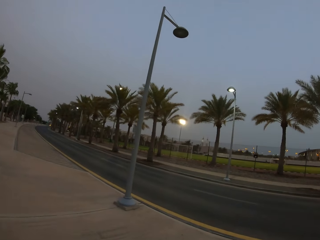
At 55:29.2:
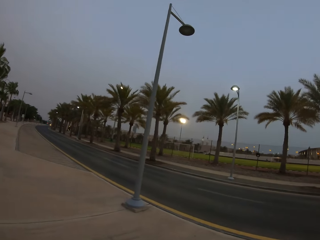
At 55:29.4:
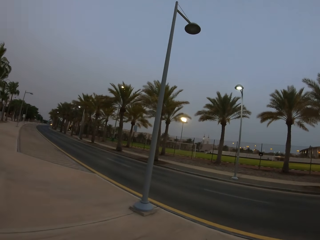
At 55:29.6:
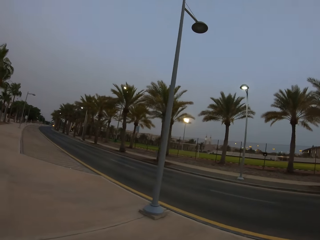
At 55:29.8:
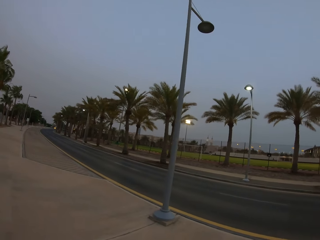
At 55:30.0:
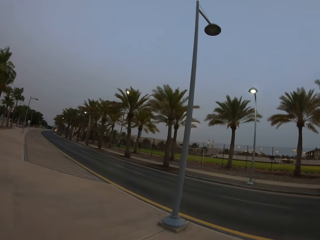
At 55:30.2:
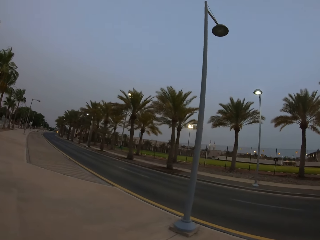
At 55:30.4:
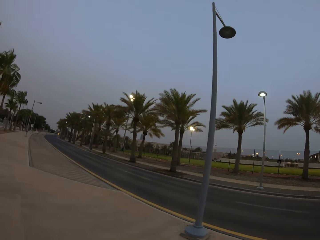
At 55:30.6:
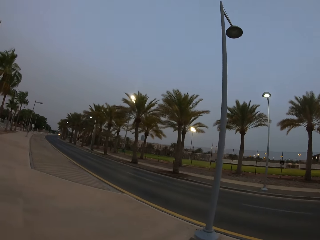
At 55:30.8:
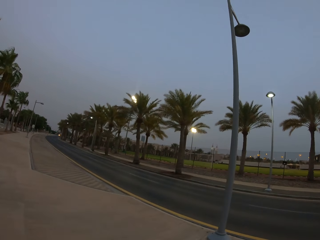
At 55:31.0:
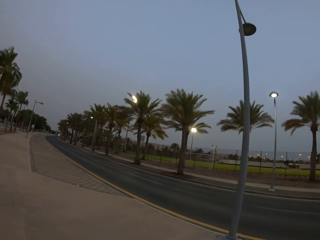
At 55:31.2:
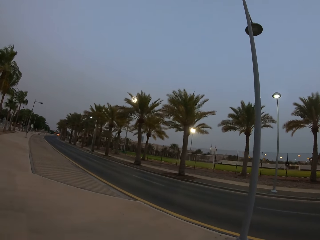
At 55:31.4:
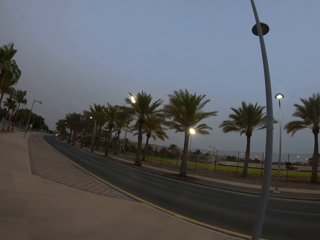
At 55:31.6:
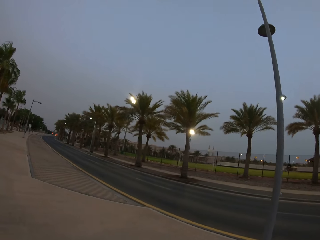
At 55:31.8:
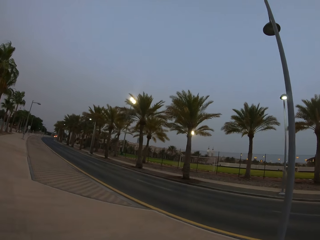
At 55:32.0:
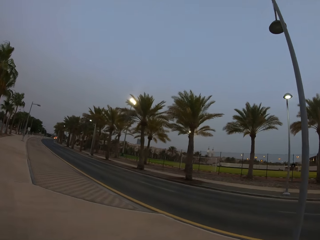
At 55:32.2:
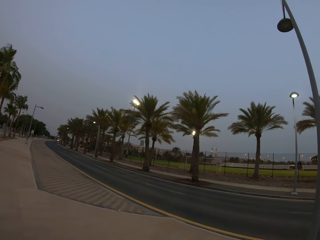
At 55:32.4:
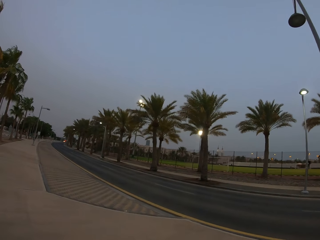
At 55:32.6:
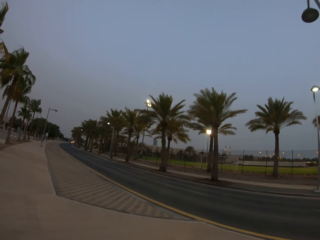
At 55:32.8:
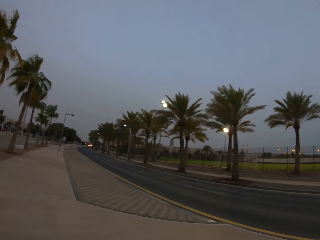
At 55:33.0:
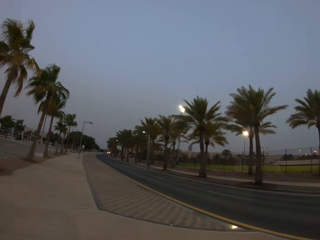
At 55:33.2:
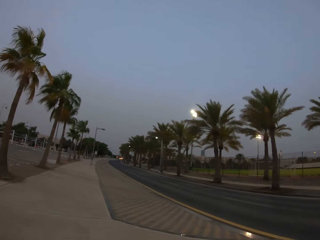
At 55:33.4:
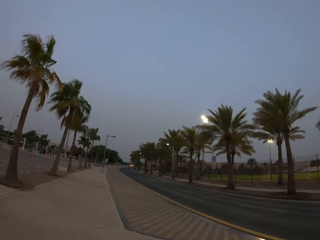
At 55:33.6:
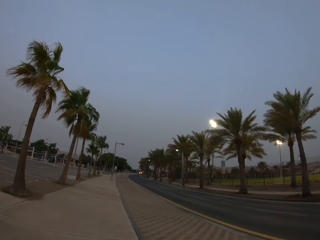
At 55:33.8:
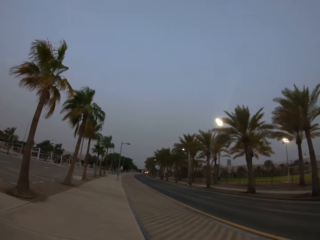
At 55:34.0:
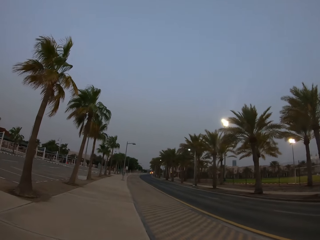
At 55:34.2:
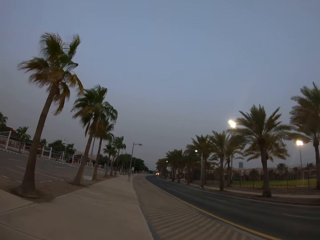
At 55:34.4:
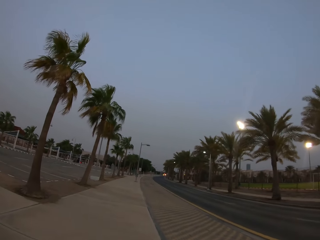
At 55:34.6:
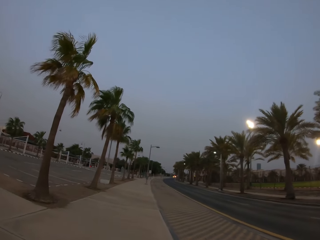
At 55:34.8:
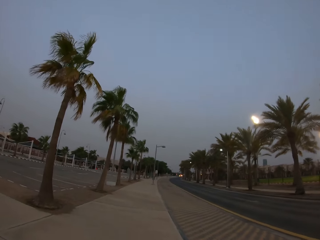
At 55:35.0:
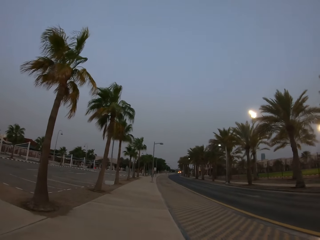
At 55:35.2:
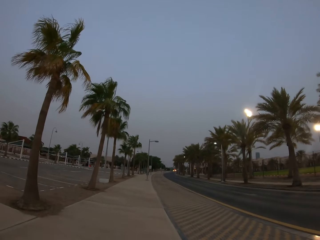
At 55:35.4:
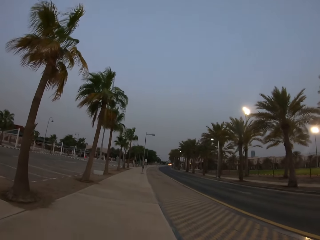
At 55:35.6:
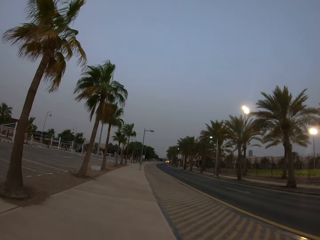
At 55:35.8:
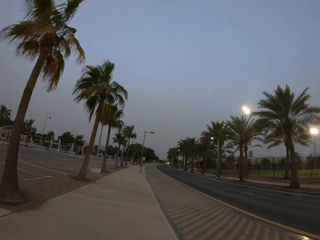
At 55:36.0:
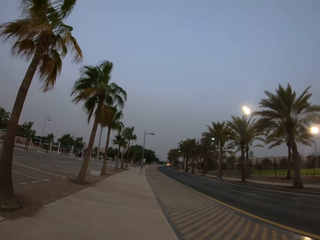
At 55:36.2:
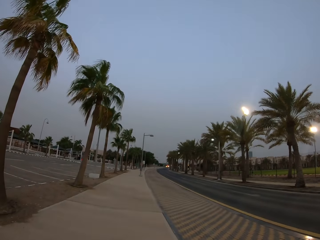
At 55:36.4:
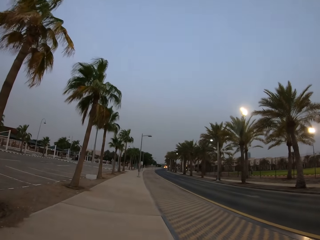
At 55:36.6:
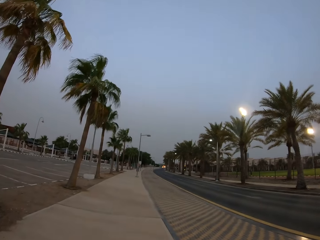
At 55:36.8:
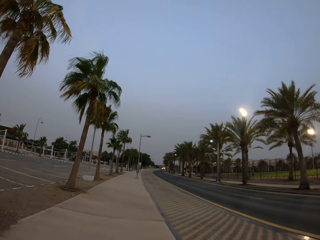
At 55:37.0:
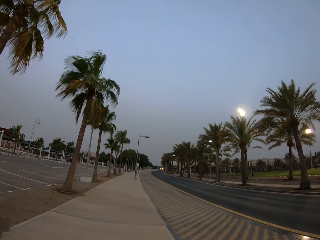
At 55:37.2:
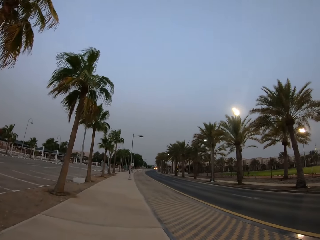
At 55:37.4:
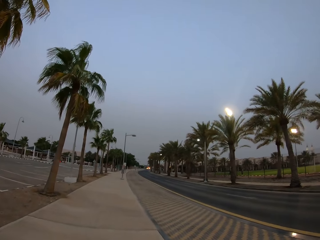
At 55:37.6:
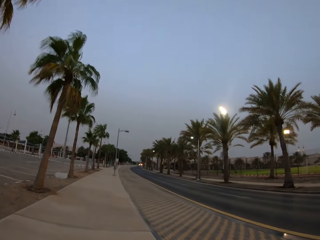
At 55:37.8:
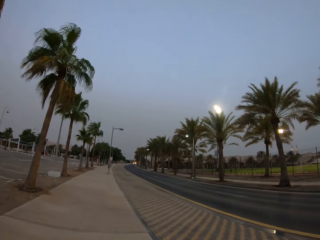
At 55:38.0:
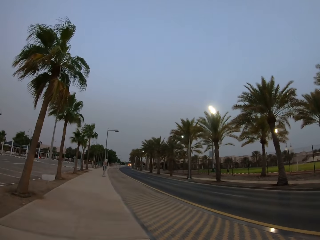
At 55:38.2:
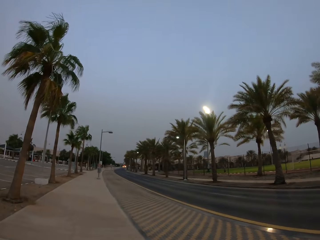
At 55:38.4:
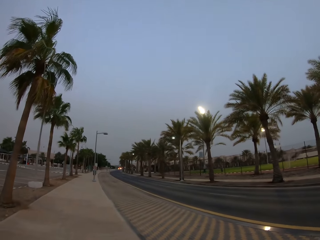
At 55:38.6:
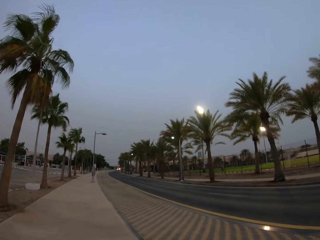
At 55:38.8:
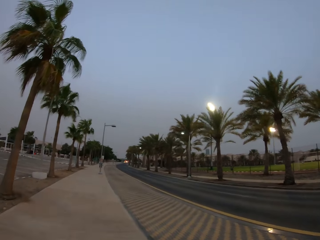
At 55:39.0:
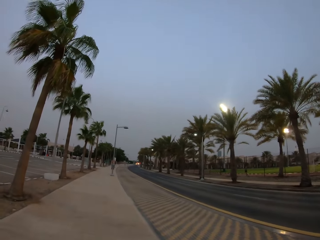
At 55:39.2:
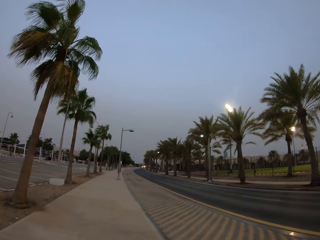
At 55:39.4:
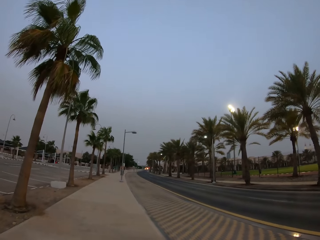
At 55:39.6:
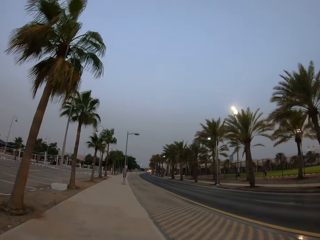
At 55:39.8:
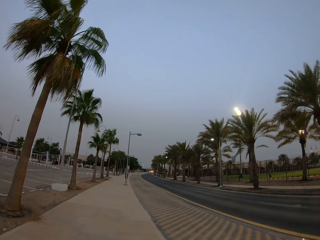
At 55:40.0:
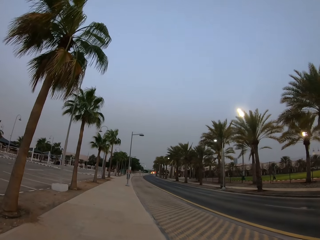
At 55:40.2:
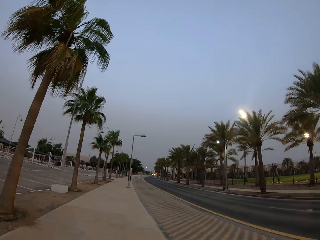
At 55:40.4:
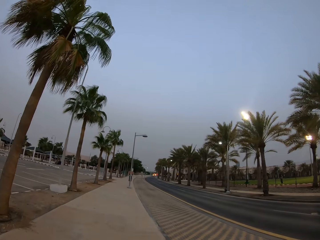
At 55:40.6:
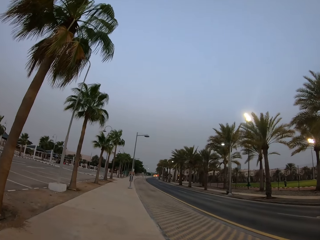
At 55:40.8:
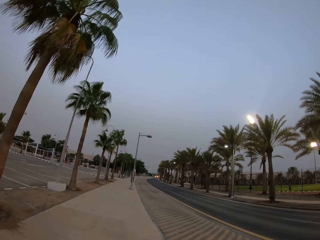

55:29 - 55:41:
The camera wearer walks around.

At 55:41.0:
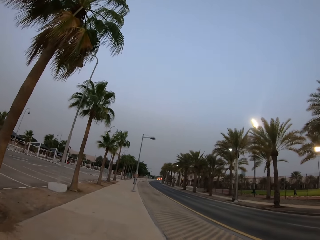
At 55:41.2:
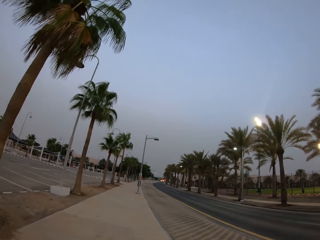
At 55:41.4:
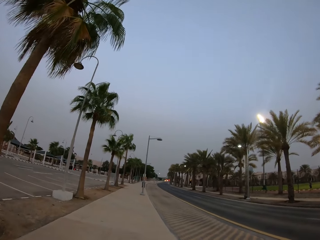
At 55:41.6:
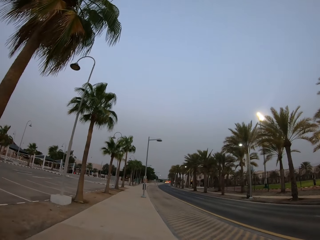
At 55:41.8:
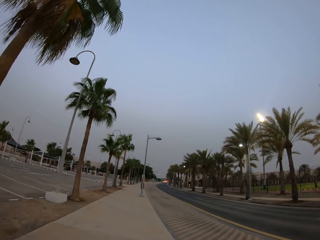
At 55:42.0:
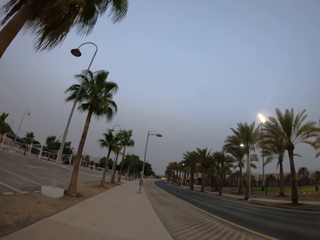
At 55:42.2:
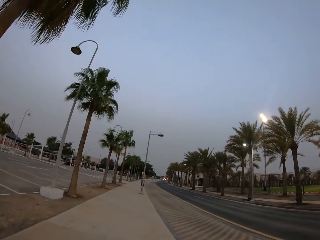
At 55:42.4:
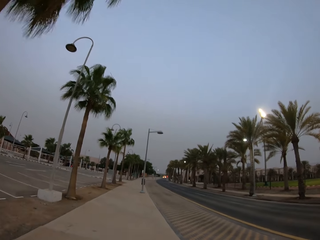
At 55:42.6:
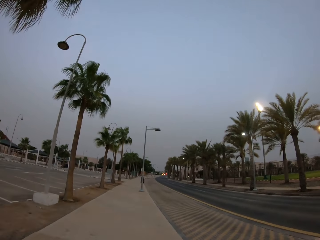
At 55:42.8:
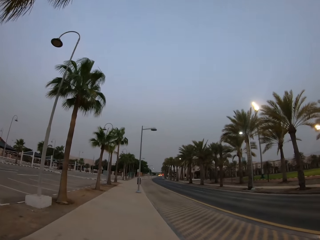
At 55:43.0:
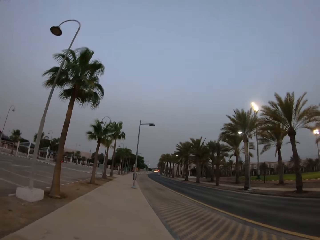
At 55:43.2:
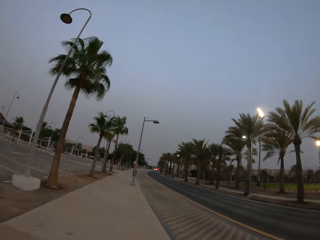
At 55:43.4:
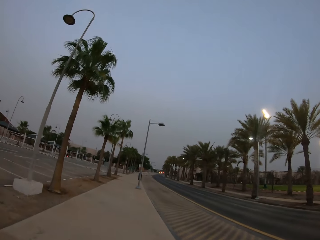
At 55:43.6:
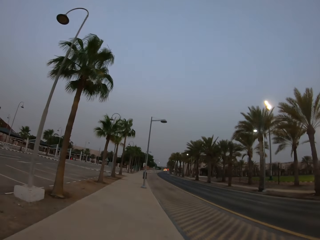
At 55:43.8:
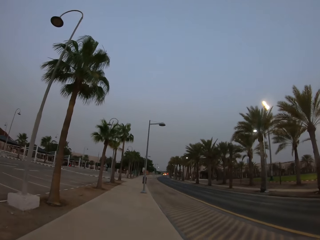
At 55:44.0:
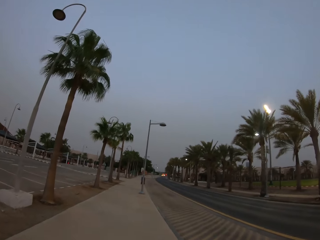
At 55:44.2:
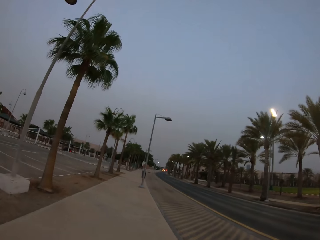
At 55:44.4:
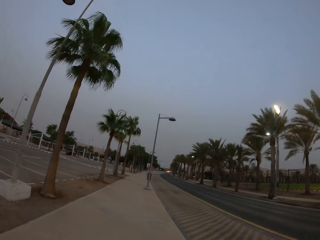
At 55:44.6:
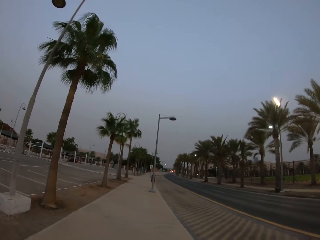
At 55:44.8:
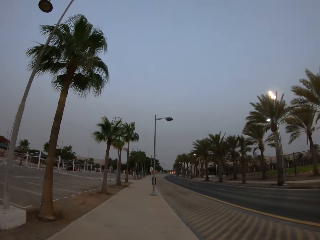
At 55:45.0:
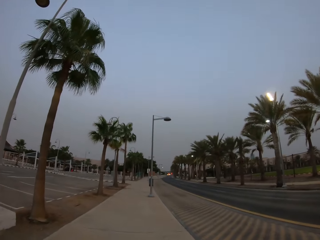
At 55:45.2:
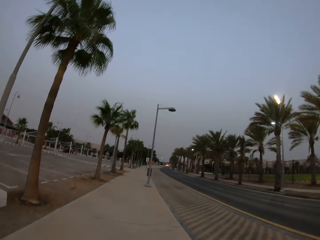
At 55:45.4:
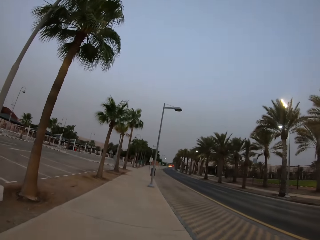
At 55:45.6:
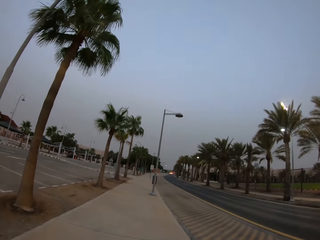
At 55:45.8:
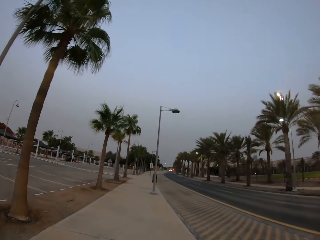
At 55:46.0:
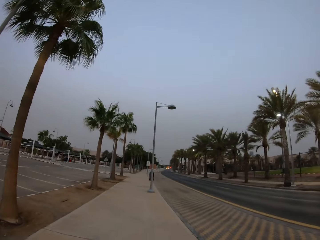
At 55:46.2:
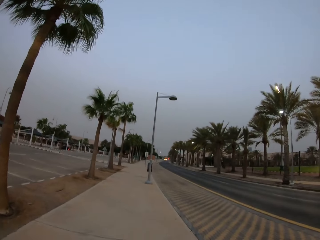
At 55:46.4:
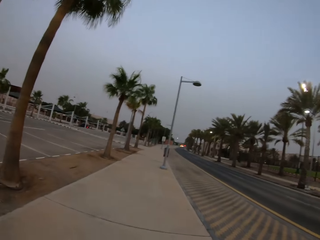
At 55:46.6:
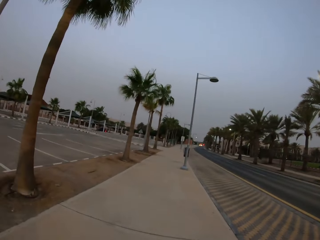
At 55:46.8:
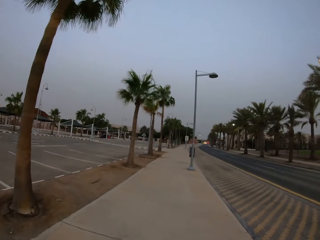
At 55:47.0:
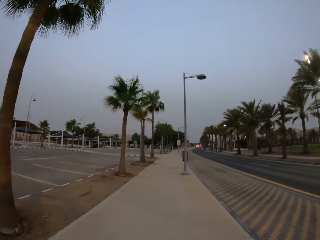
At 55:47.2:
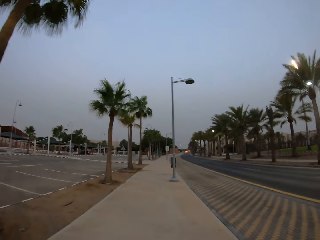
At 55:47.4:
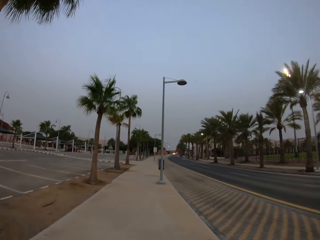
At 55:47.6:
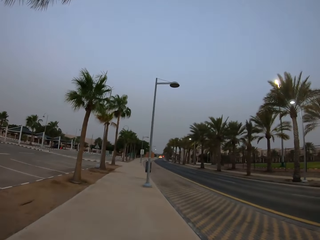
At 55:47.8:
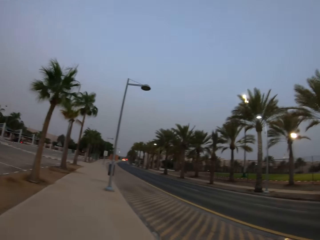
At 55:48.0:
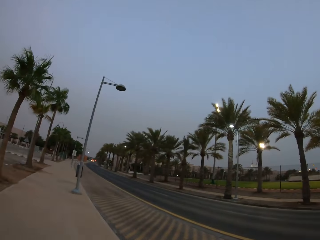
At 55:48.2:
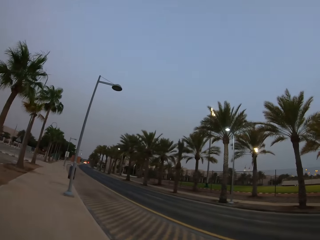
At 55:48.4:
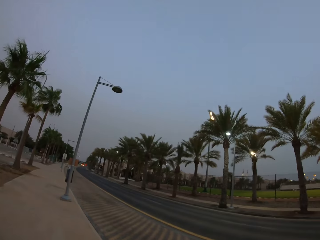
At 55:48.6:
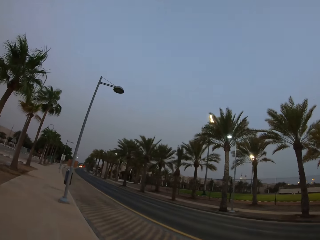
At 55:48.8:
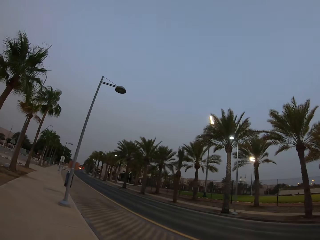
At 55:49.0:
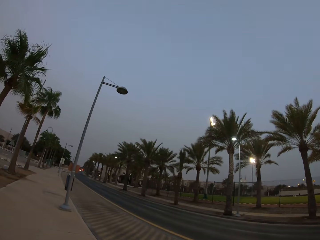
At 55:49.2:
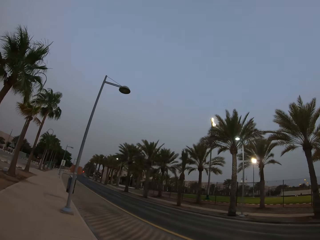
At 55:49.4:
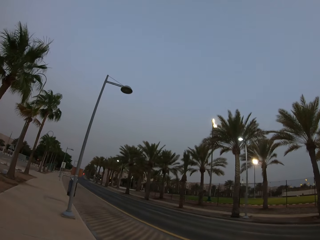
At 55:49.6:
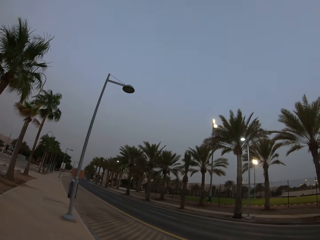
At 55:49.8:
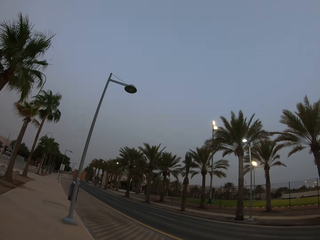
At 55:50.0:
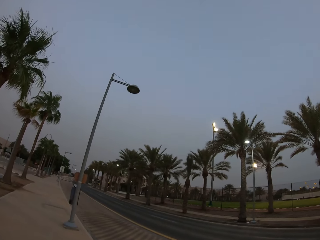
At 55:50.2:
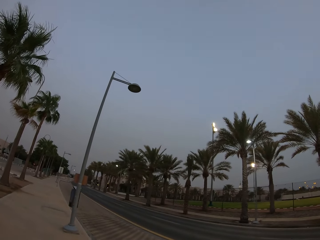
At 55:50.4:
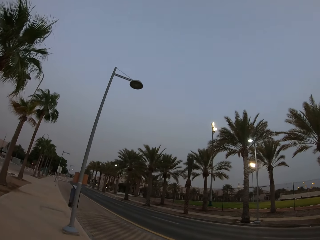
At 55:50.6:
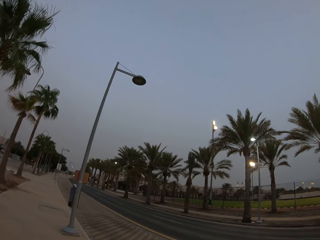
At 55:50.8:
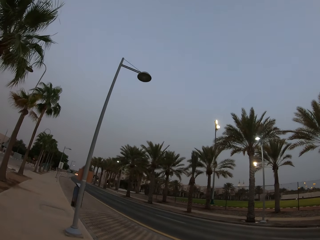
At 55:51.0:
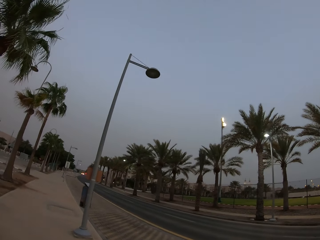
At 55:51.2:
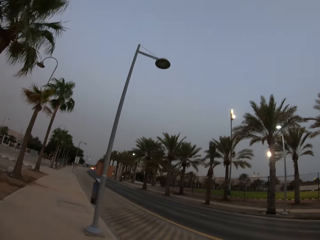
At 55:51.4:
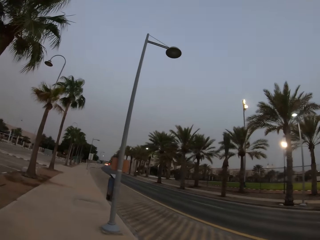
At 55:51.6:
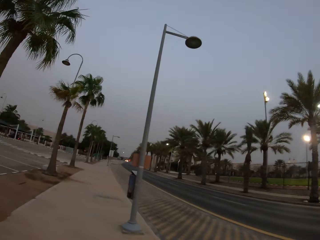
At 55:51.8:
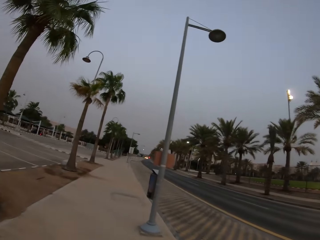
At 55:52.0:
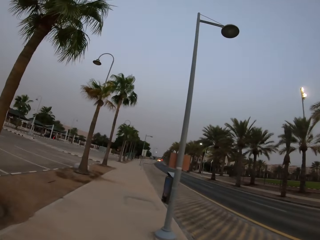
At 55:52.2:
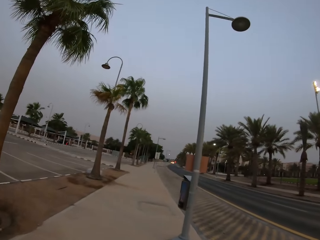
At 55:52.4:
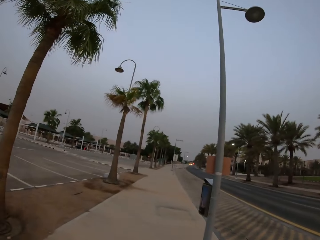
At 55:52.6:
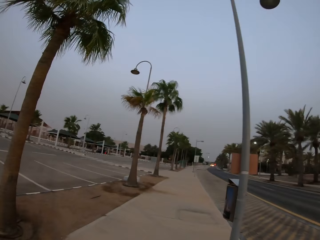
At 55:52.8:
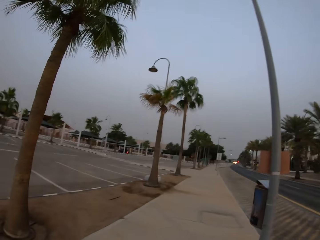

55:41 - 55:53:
The camera wearer looks around. They walk around.
